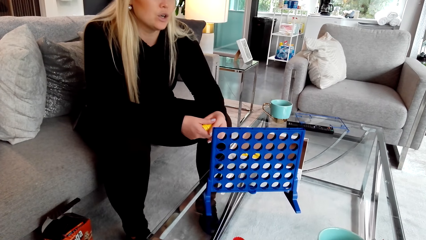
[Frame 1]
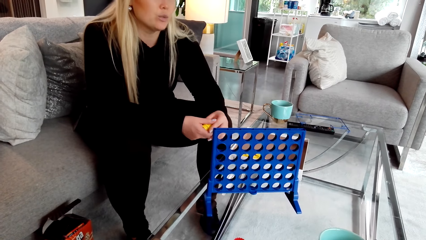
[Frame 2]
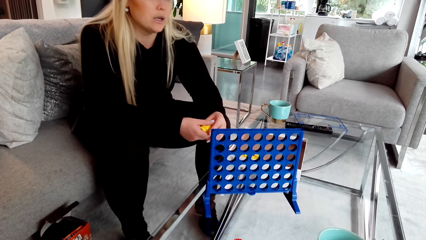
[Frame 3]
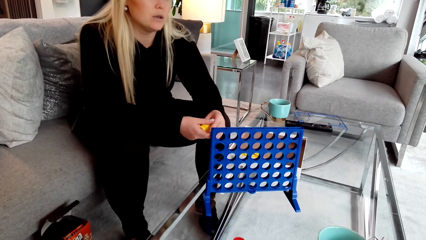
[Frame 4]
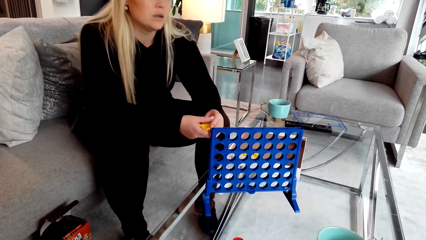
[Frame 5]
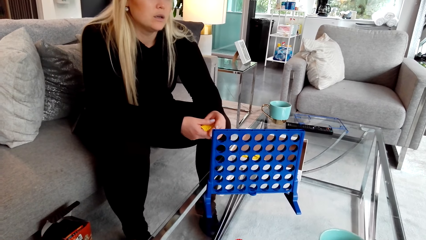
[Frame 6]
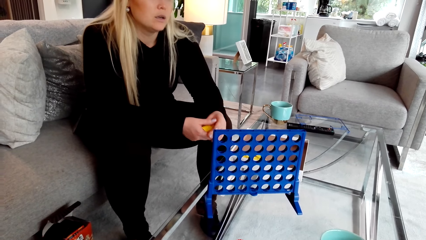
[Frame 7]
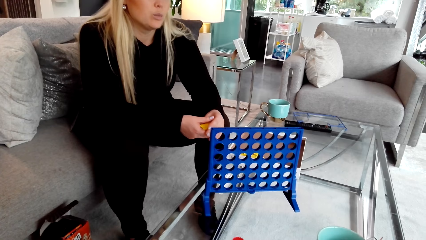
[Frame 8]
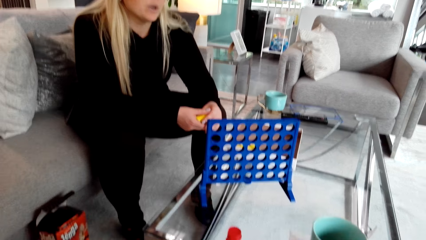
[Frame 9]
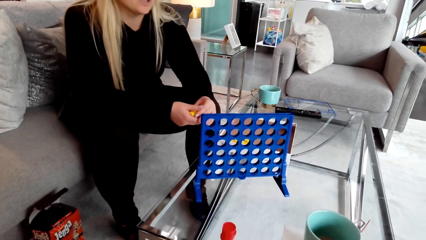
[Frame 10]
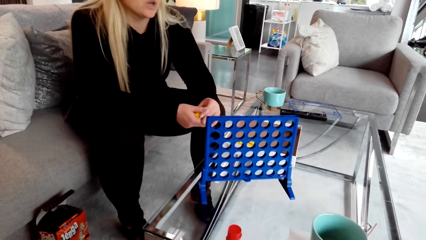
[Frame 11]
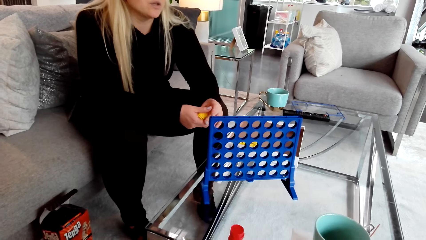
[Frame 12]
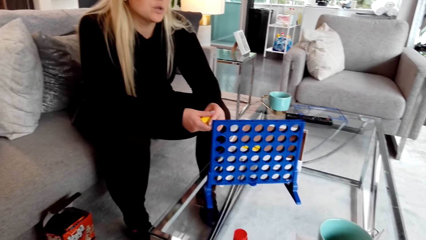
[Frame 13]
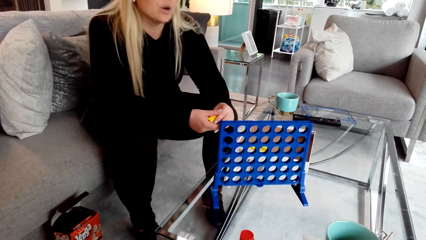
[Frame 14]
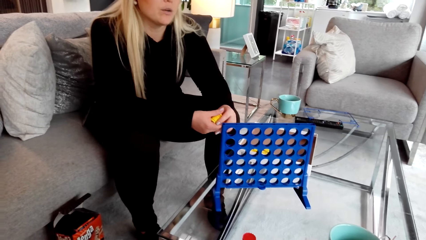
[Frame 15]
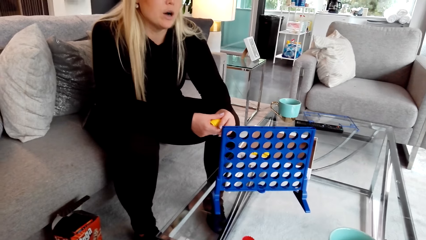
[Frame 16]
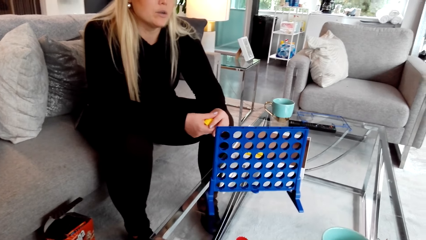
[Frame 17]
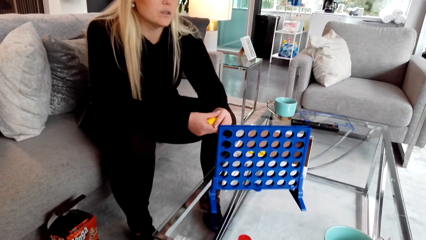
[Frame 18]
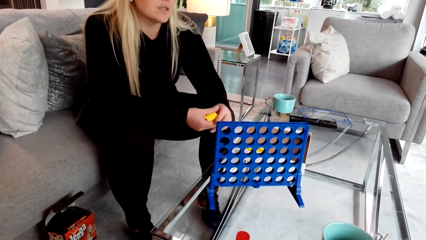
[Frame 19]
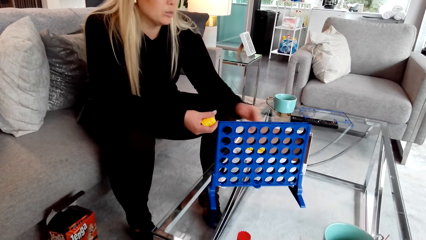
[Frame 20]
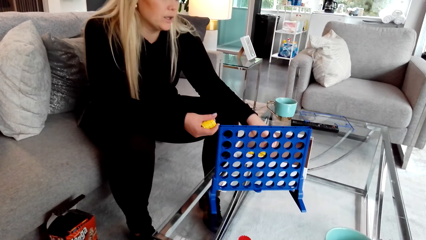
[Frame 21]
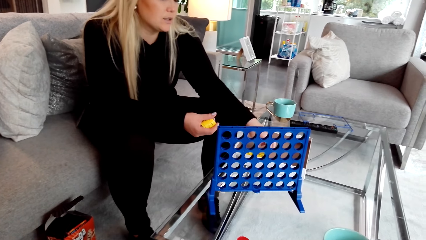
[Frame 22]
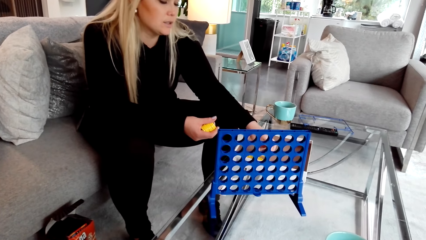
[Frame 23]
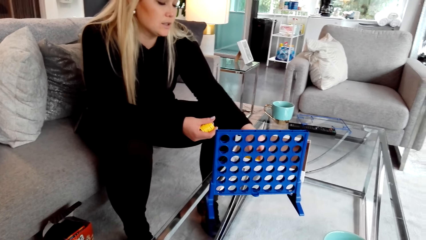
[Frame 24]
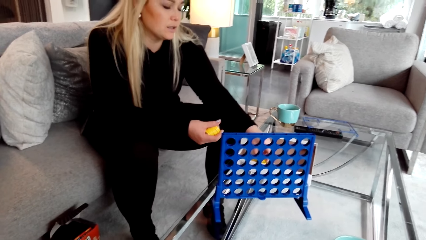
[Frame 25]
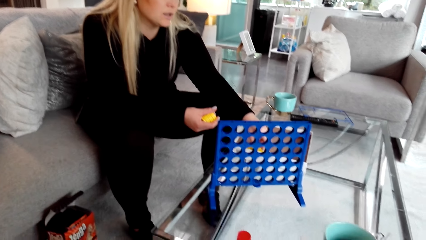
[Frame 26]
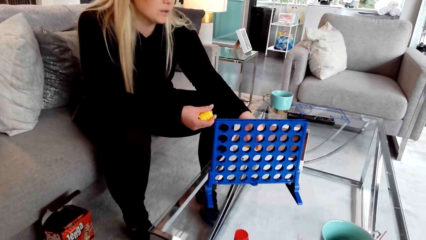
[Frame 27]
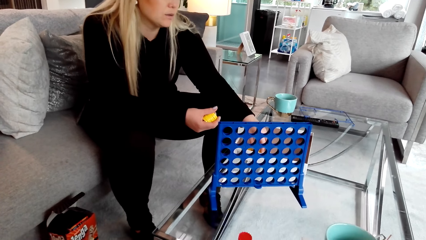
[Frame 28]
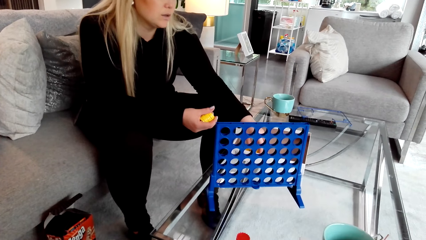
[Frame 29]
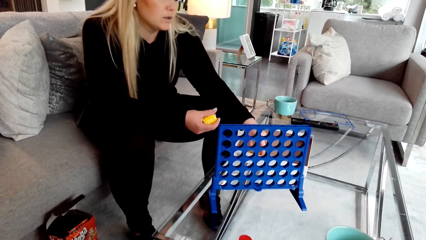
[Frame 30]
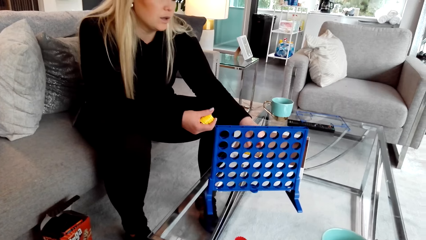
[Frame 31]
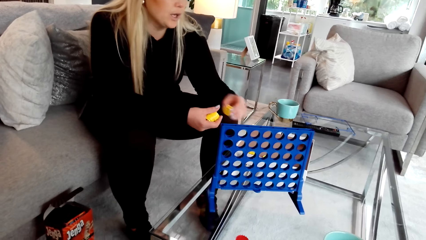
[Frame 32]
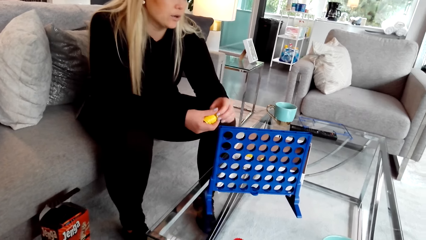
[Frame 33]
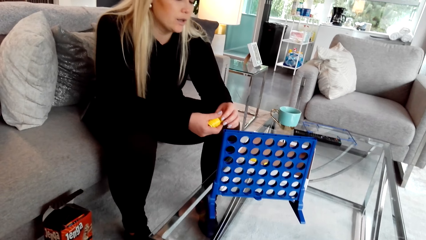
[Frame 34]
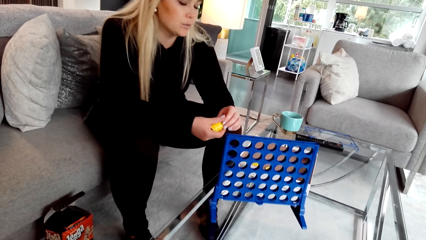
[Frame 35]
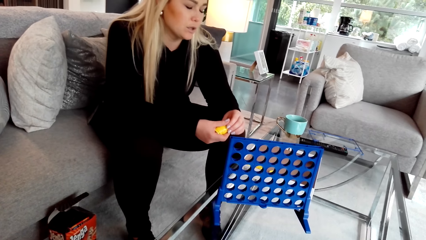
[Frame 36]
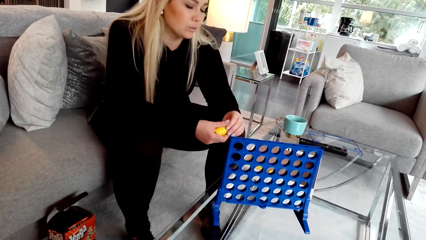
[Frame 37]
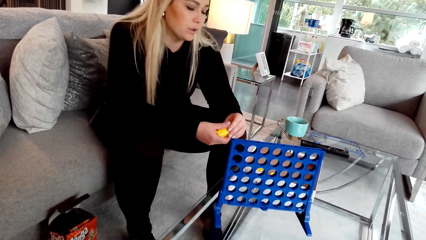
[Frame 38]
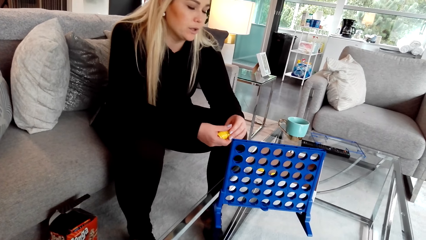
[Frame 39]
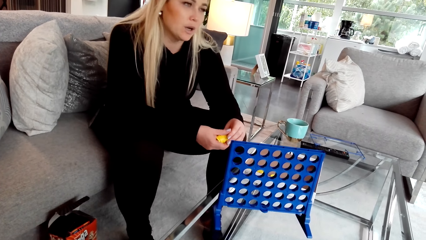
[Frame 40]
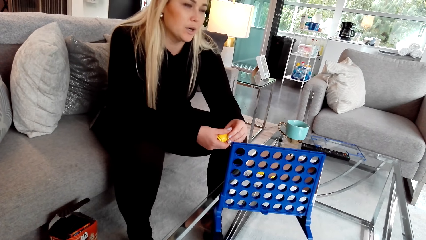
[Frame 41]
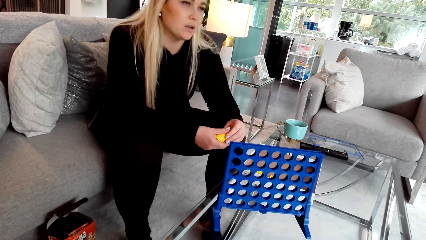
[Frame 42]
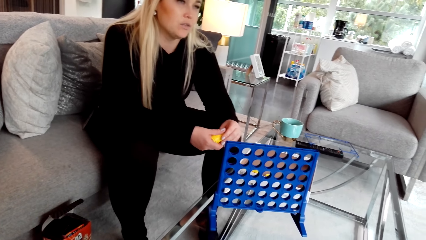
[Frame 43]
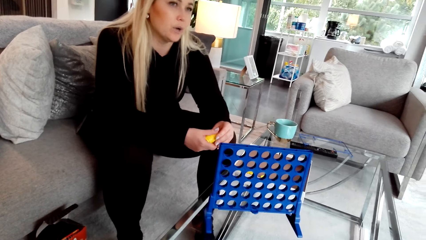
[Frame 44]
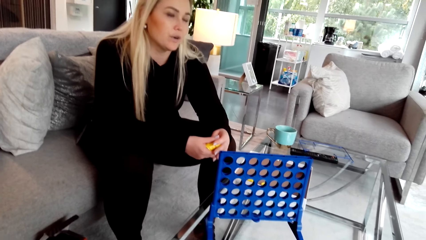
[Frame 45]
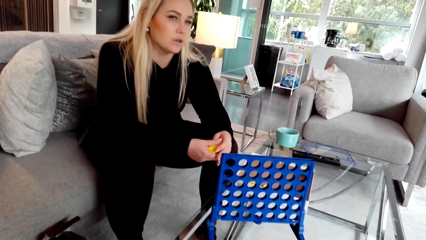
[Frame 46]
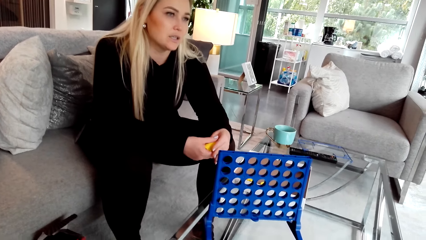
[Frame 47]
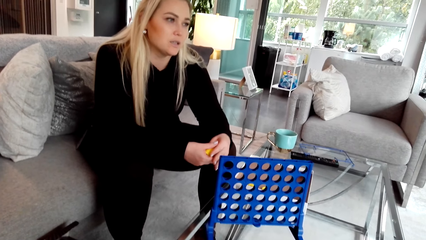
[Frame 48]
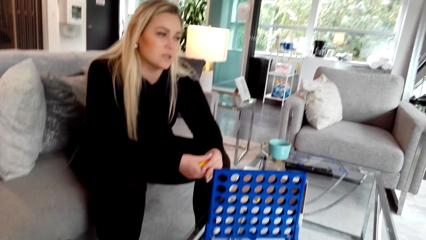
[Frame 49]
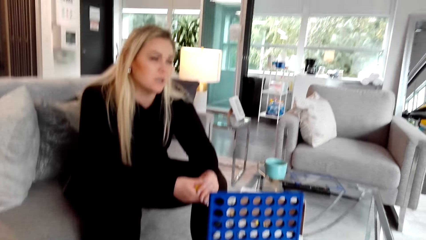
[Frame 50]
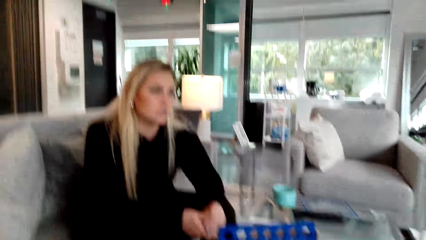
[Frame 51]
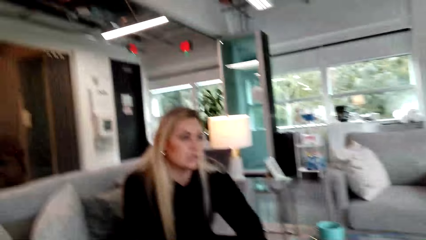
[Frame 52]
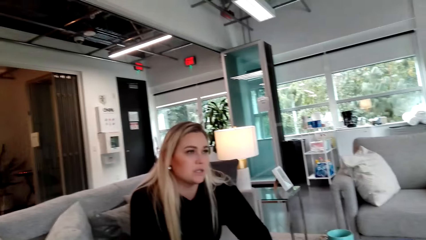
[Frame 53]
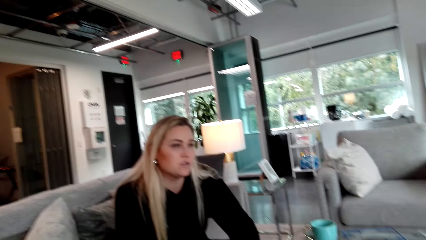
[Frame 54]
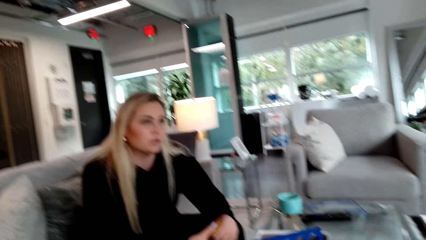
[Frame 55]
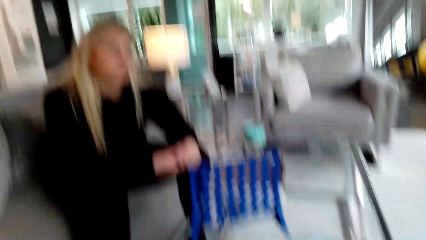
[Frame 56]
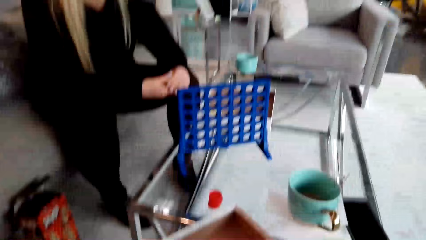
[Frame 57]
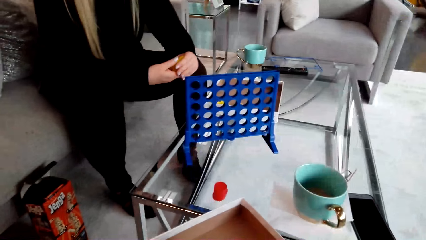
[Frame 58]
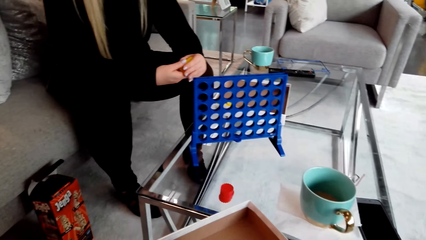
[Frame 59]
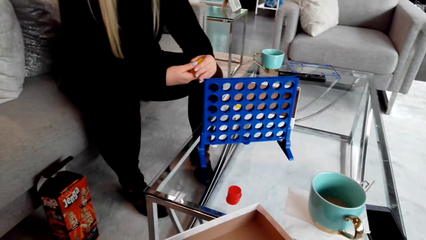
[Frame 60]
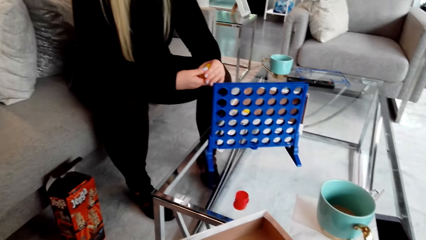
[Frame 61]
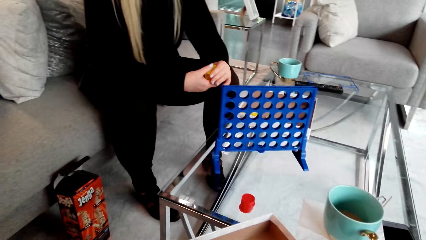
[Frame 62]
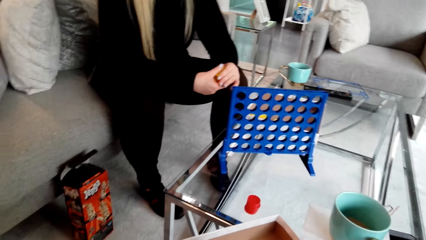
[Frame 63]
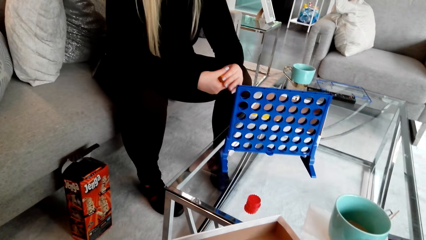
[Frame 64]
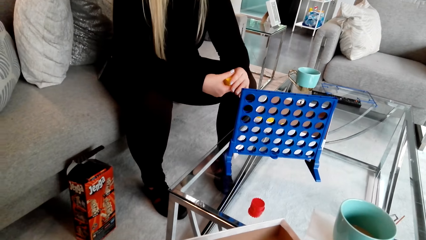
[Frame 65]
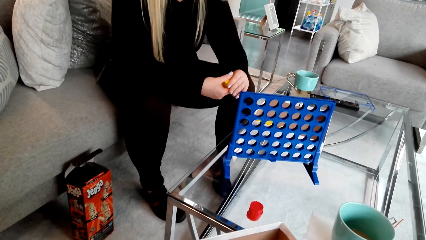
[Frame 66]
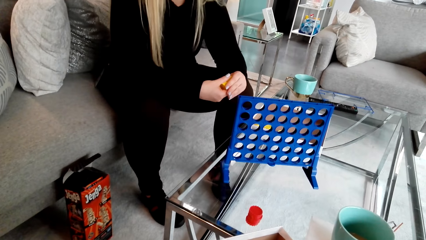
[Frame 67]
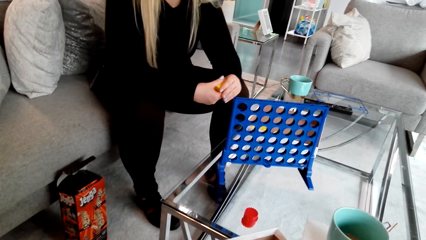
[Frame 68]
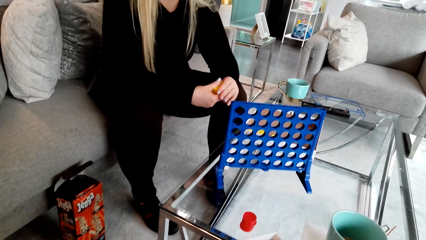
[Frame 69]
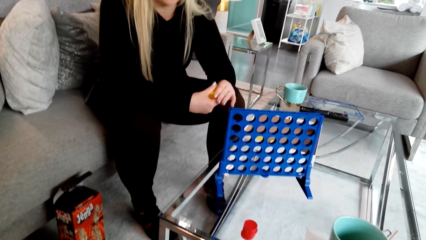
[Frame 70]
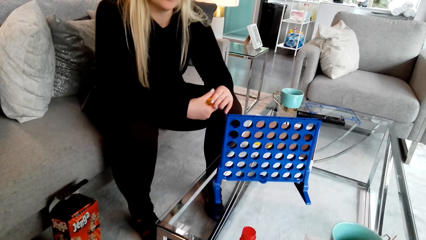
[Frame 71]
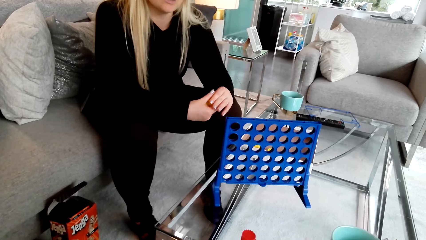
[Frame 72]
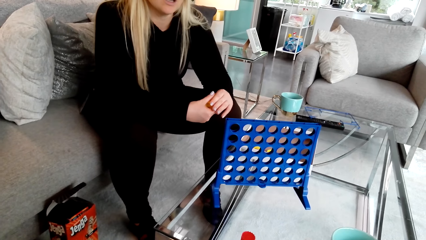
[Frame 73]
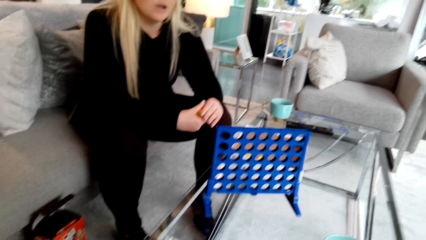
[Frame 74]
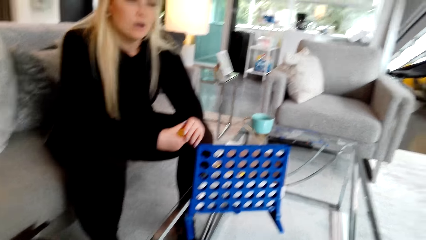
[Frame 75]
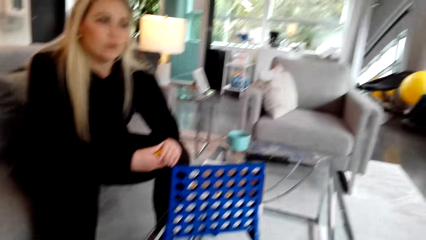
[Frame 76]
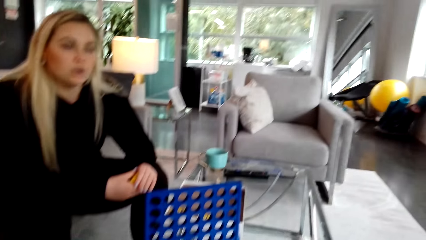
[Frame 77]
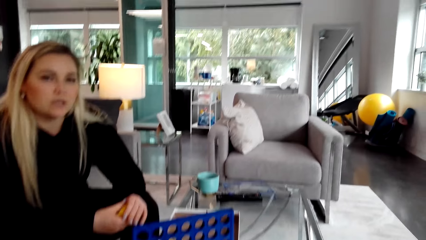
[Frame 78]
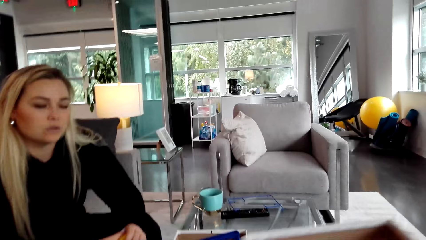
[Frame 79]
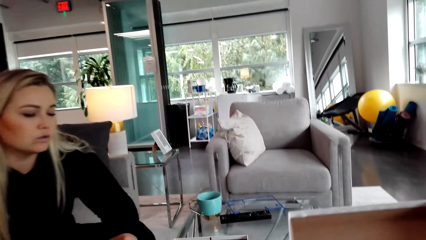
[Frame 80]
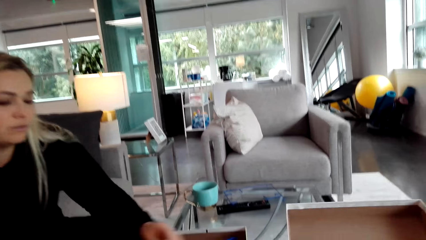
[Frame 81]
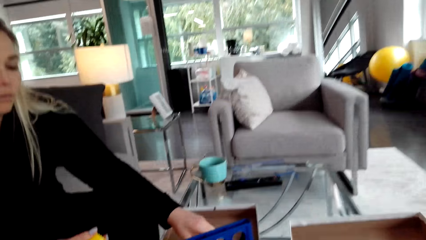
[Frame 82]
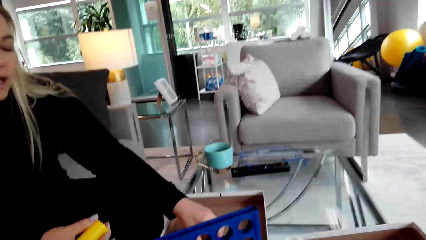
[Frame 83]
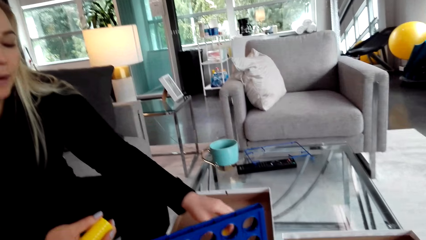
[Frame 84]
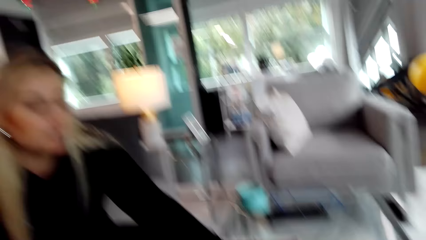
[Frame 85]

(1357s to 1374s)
A woman touches the lids. The woman picks something.
